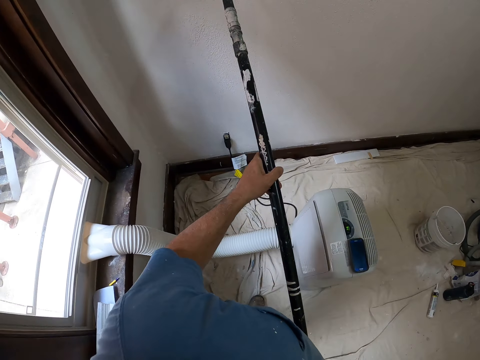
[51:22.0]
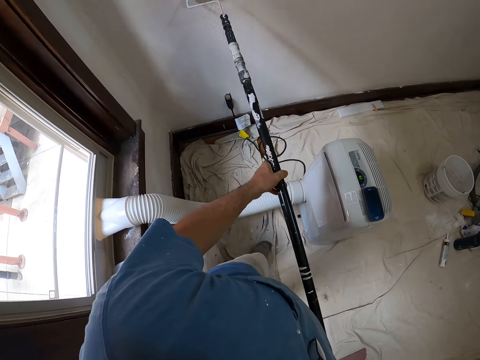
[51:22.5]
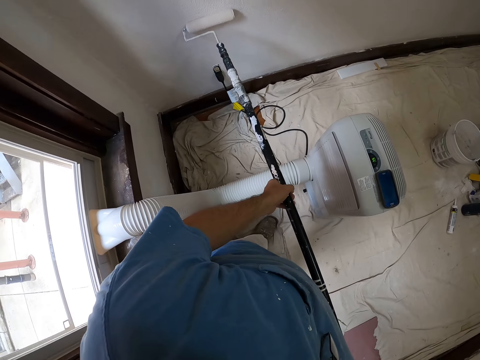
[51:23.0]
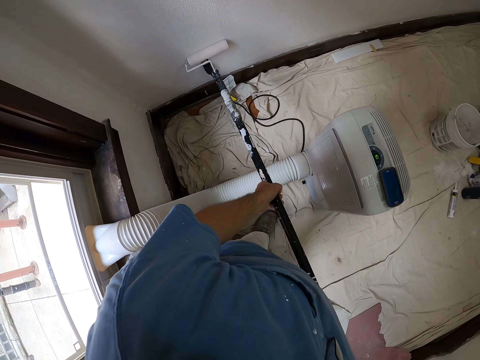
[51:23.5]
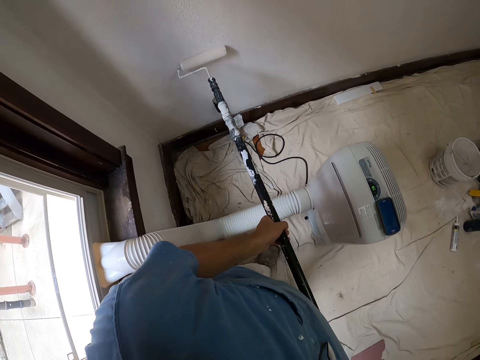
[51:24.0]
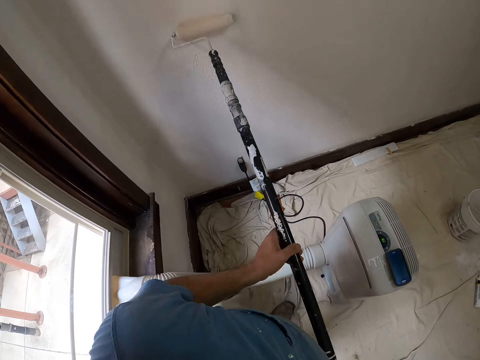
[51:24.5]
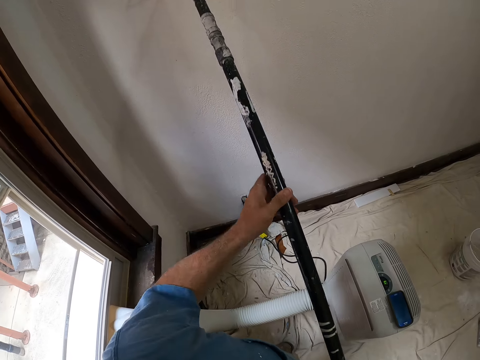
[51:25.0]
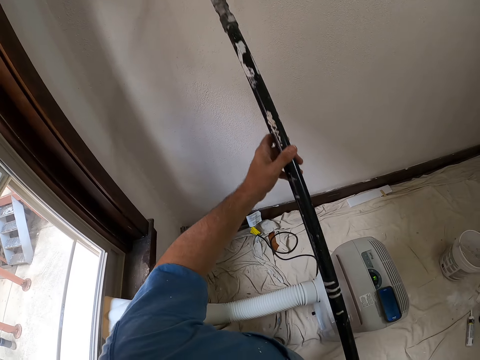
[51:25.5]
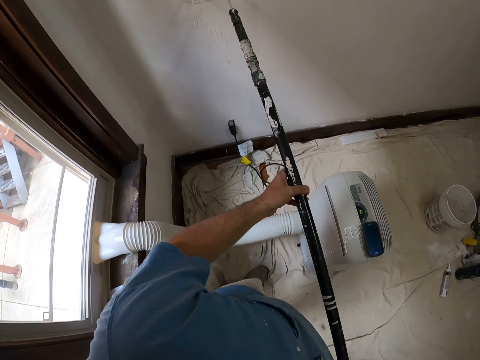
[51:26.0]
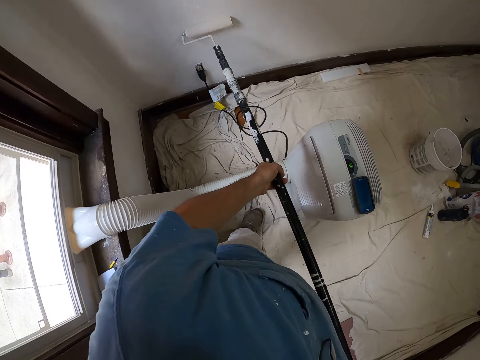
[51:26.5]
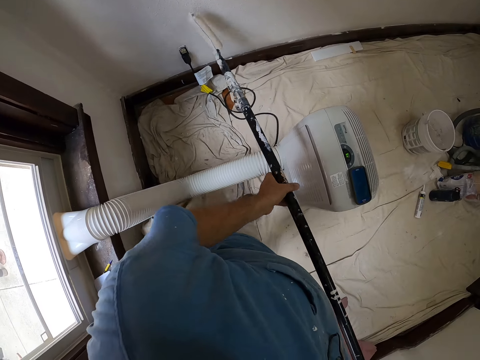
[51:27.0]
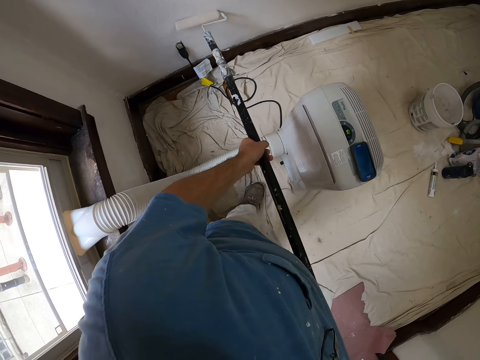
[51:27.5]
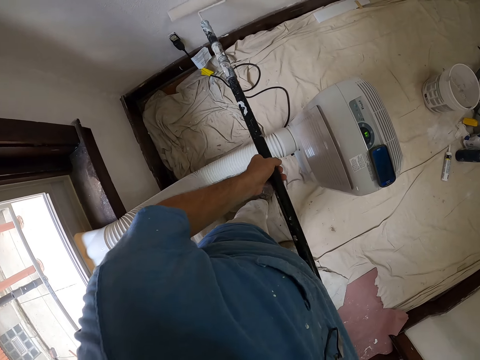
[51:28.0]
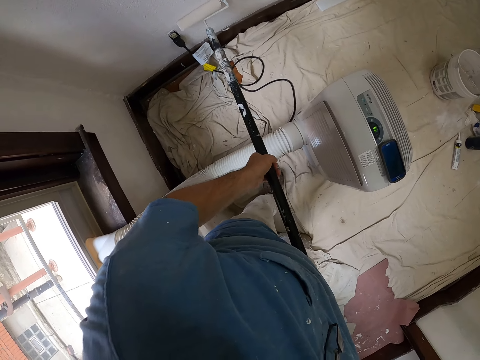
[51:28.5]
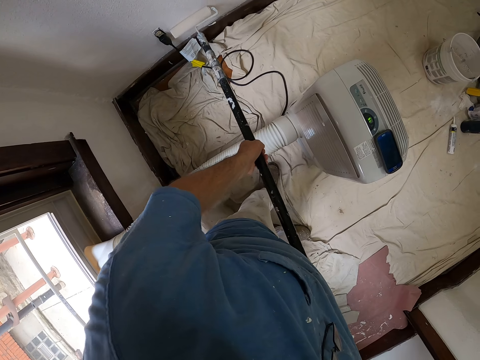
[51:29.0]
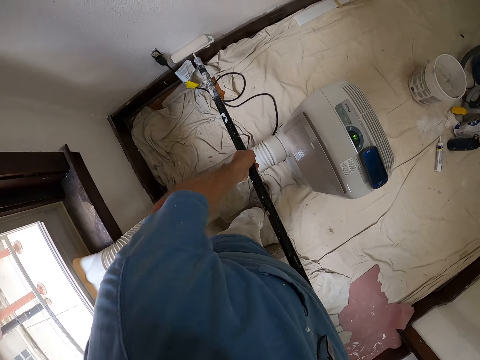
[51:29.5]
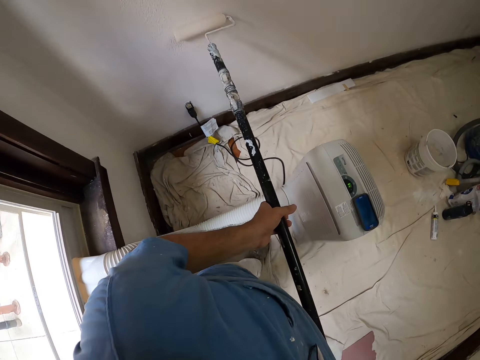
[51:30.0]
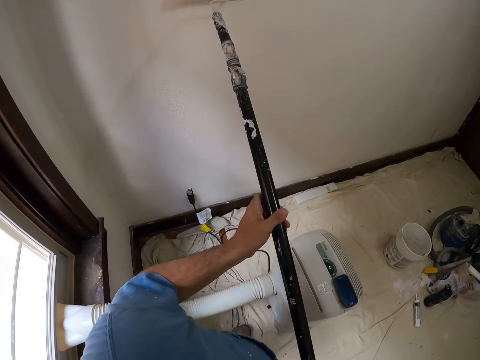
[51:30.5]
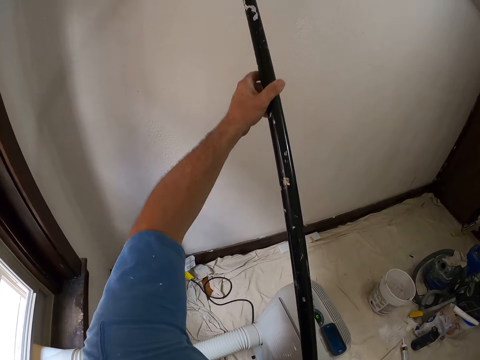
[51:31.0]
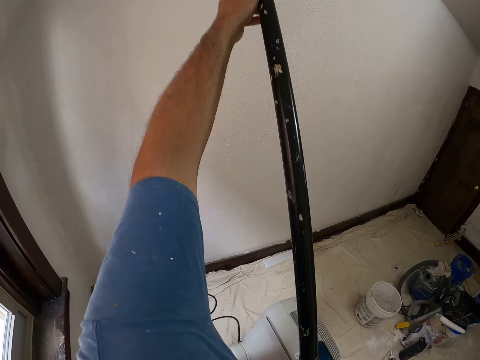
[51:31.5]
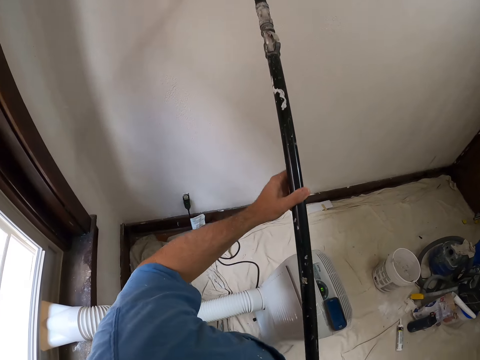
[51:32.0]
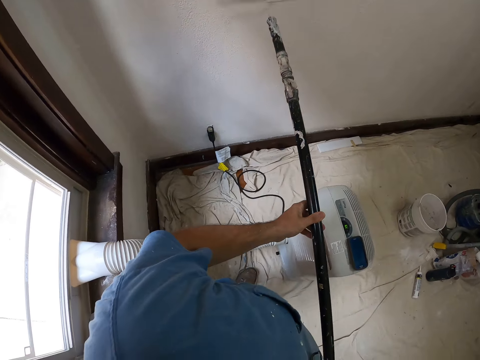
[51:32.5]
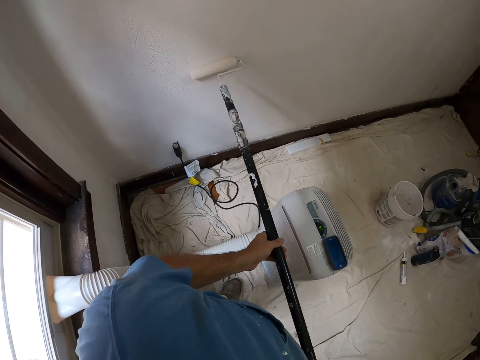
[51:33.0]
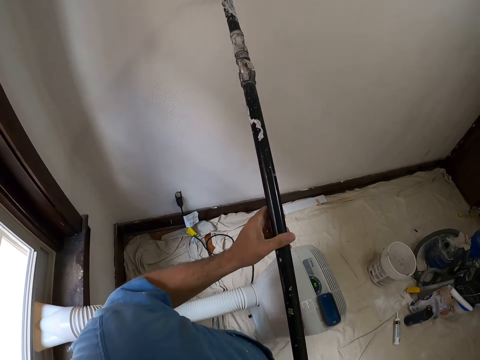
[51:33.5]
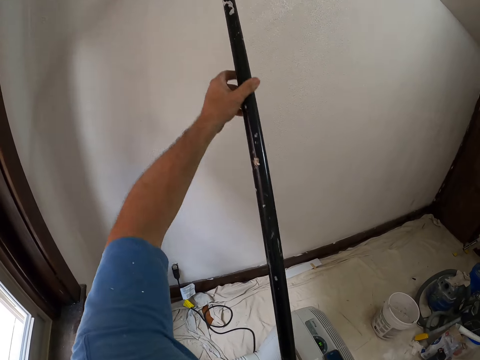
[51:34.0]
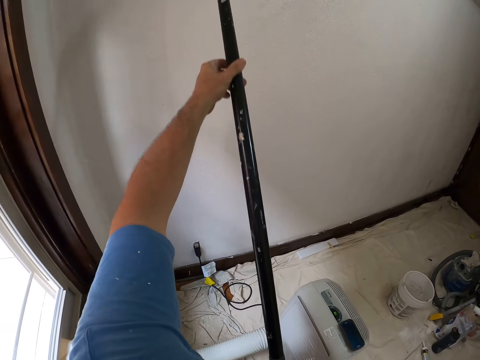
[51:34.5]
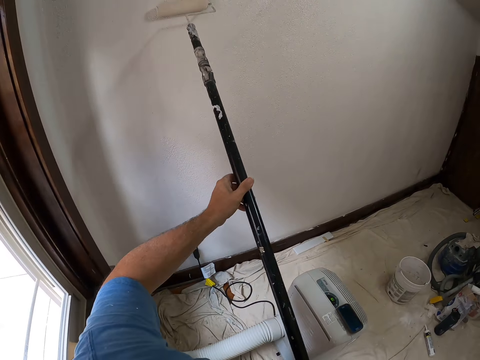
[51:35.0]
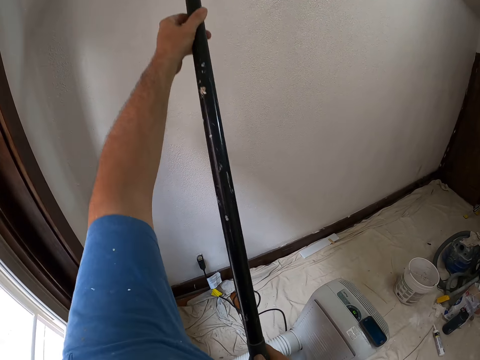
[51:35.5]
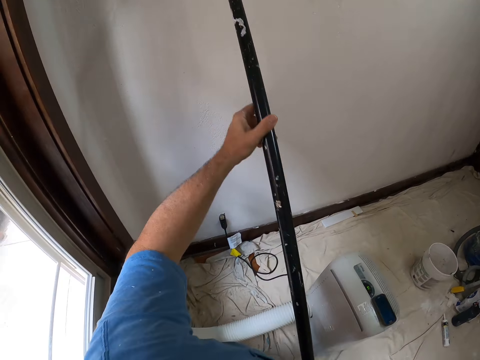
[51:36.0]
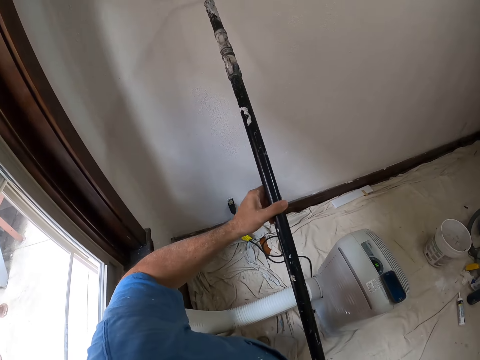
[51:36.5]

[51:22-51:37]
The camera wearer paints a wall with a long roller brush. They turn the roller brush. They paint the wall.

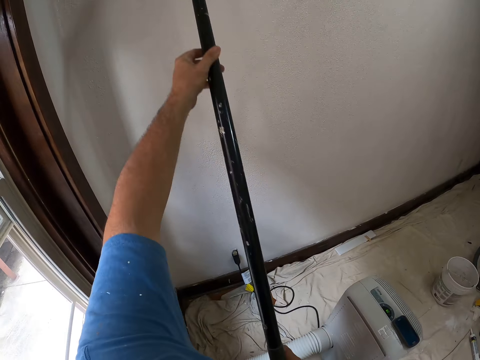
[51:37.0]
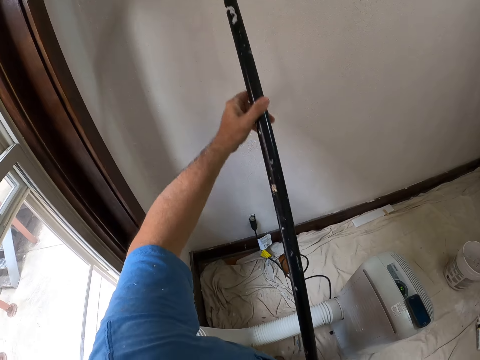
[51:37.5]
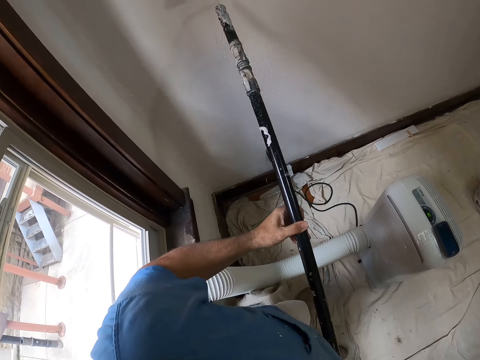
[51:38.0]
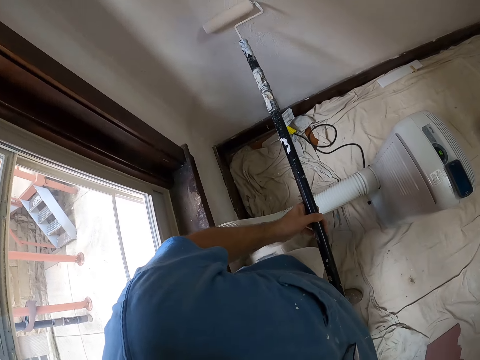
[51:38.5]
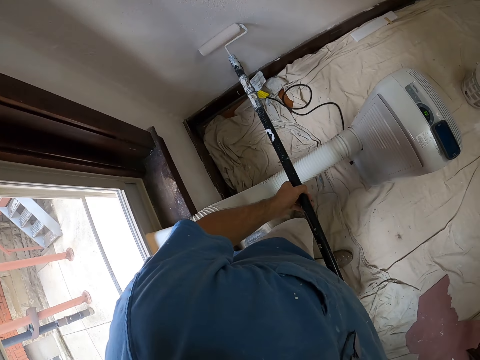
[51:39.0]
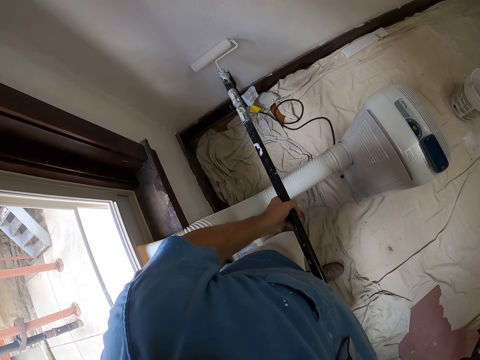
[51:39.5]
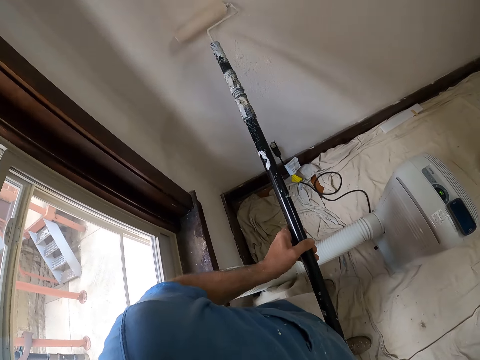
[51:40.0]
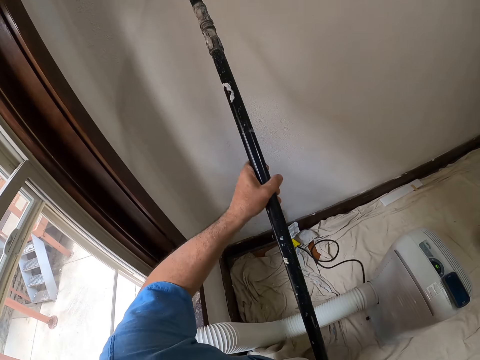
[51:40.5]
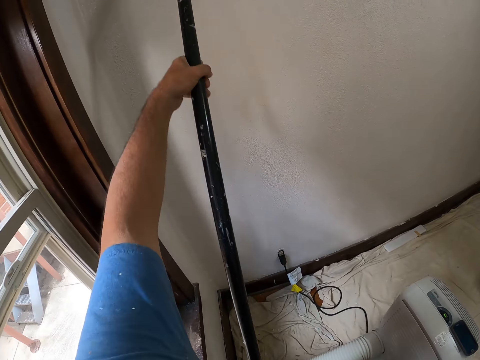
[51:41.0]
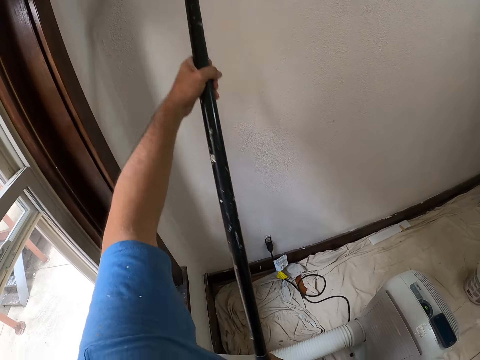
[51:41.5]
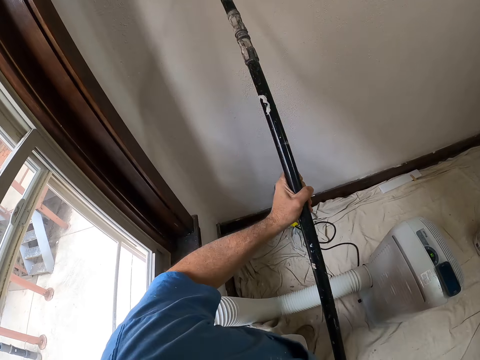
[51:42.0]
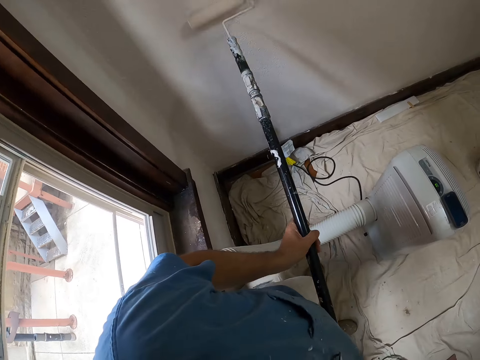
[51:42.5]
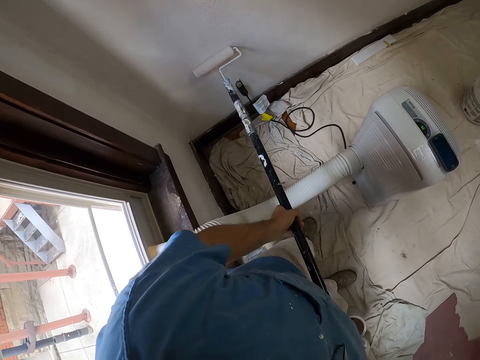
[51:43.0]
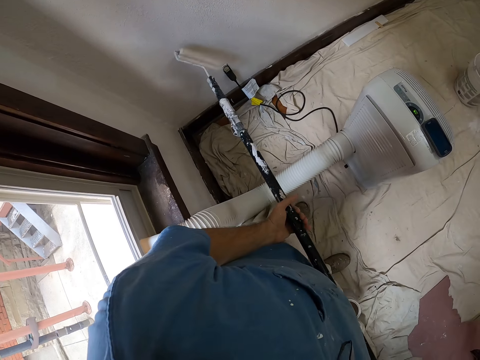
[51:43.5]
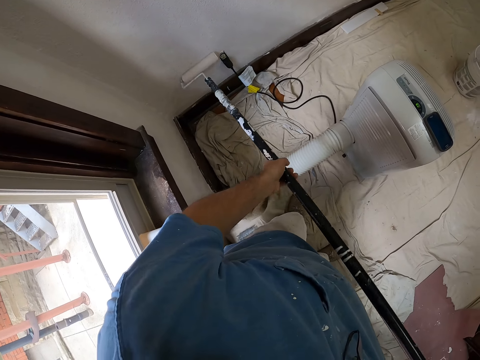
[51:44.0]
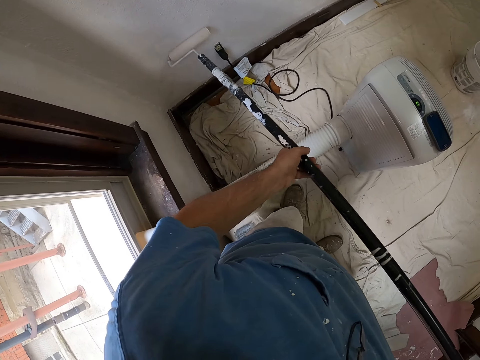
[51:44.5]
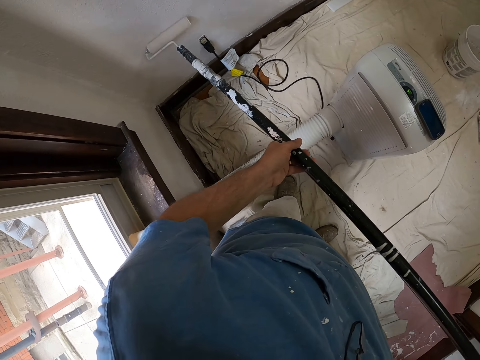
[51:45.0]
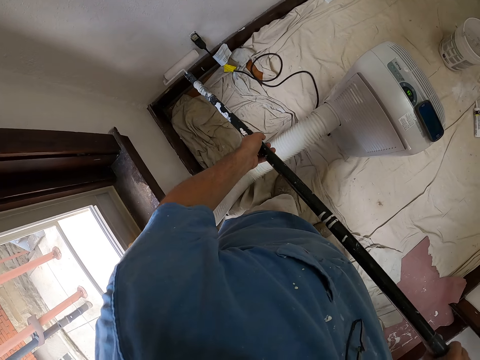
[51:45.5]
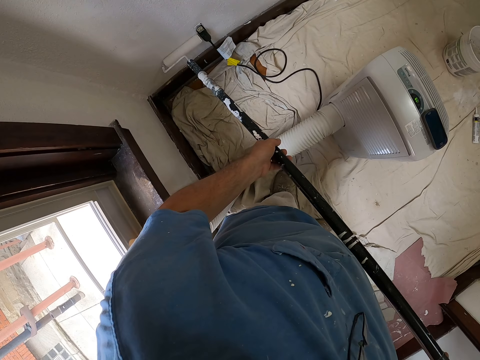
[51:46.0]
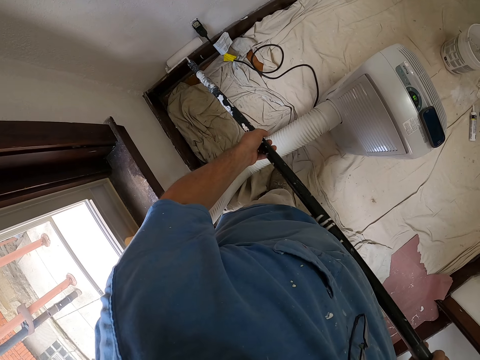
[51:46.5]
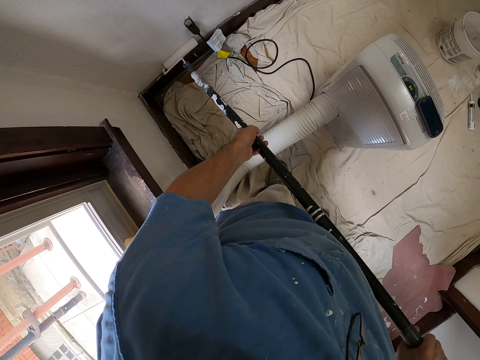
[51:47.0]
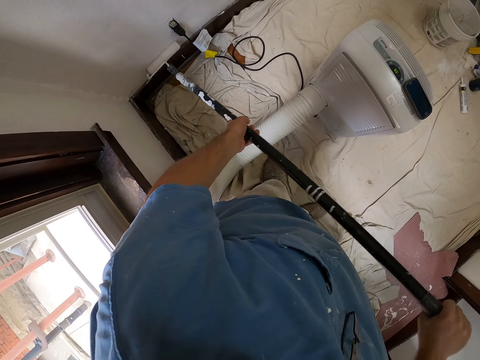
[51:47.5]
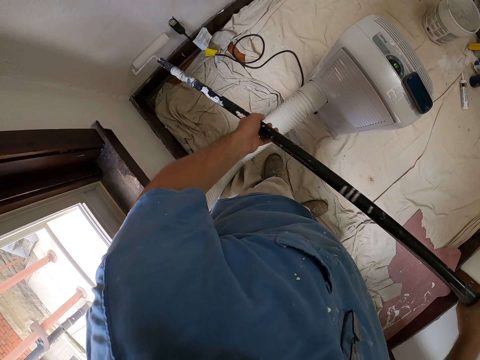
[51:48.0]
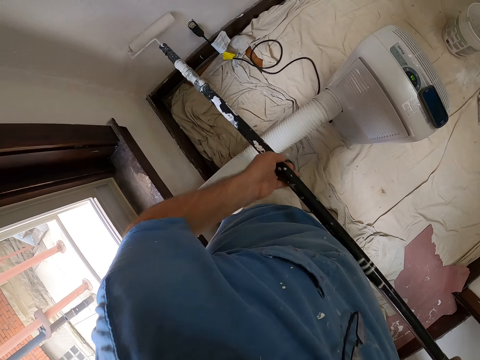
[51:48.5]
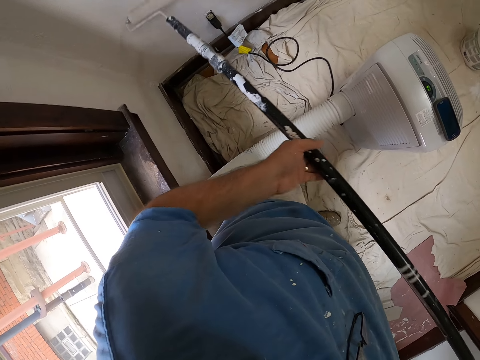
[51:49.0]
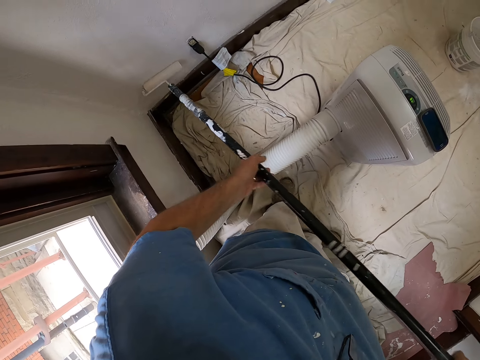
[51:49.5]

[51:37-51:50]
The camera wearer turns the roller brush. They paint a wall.
